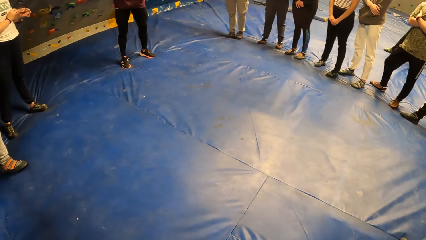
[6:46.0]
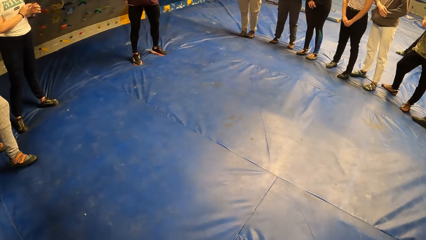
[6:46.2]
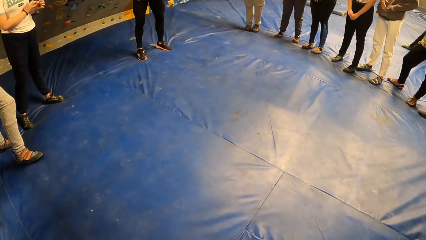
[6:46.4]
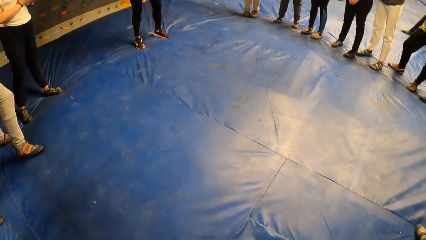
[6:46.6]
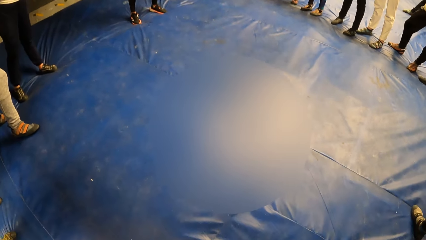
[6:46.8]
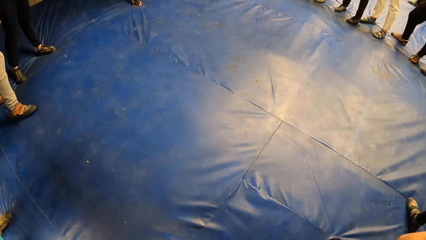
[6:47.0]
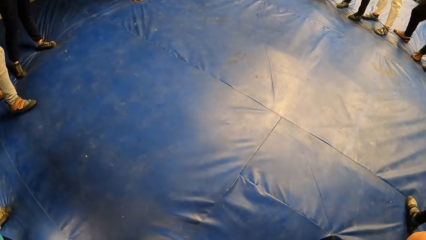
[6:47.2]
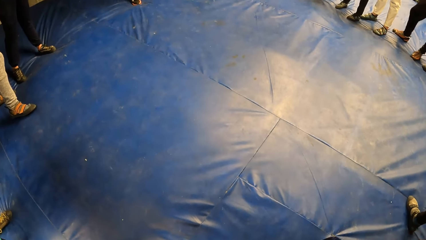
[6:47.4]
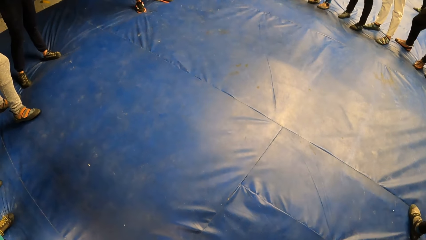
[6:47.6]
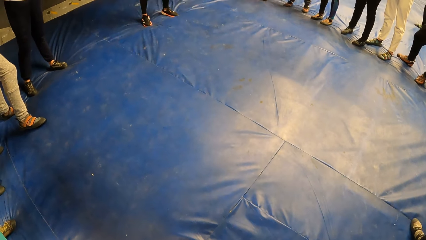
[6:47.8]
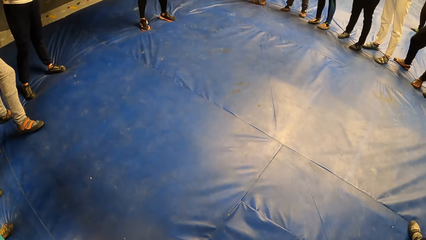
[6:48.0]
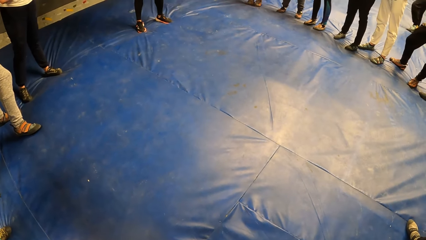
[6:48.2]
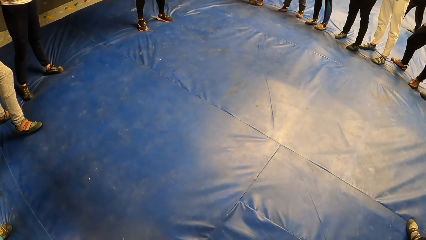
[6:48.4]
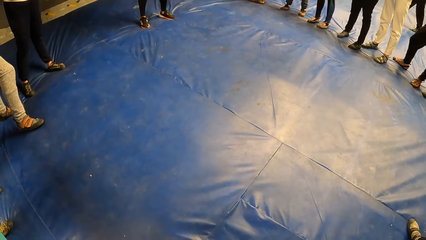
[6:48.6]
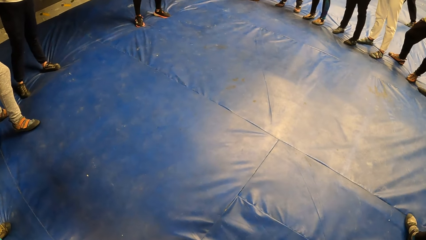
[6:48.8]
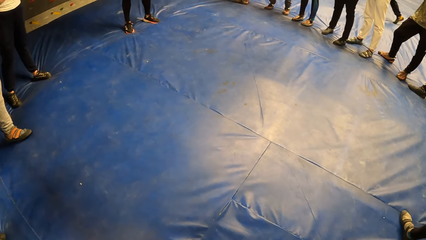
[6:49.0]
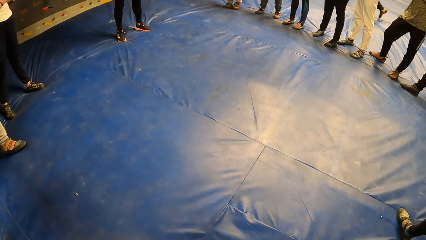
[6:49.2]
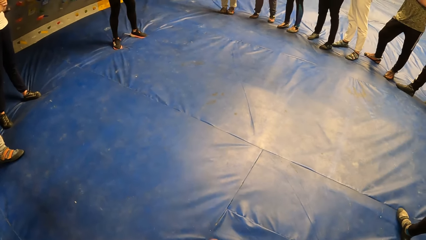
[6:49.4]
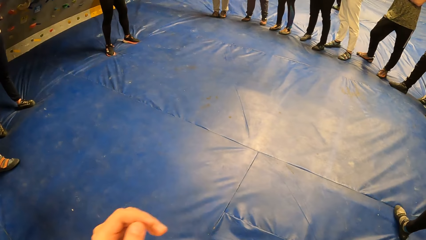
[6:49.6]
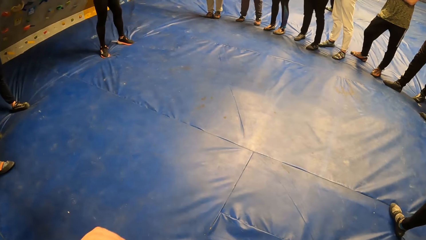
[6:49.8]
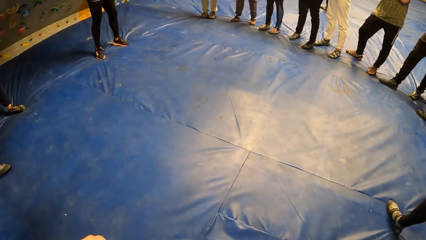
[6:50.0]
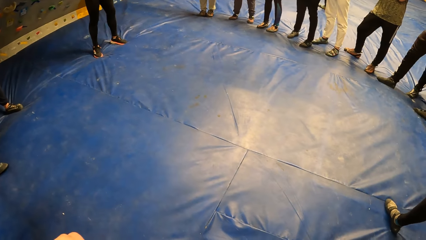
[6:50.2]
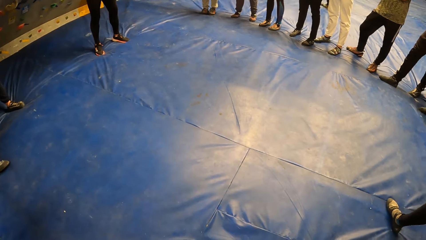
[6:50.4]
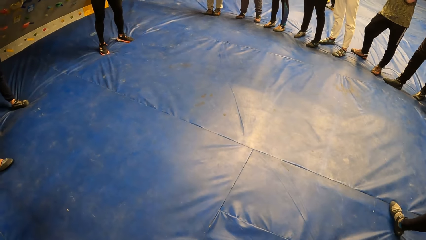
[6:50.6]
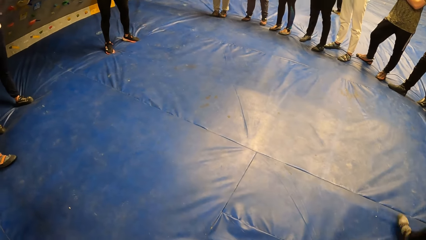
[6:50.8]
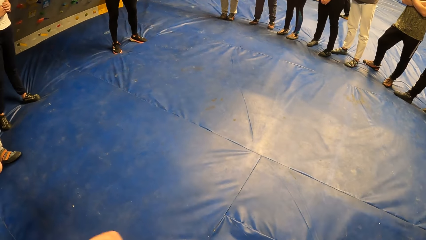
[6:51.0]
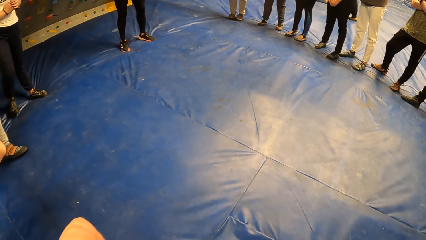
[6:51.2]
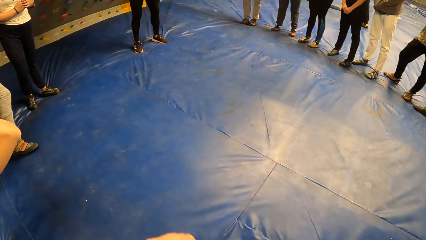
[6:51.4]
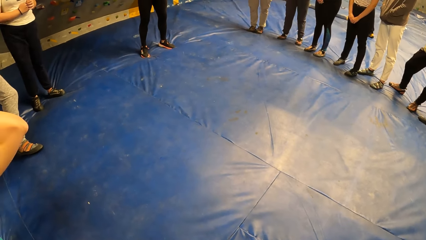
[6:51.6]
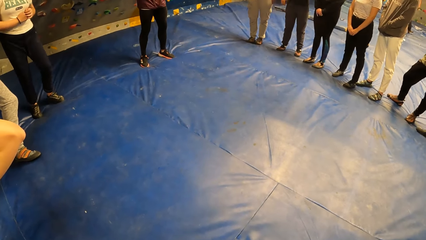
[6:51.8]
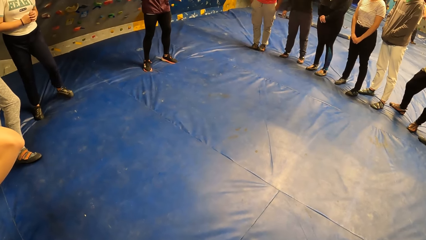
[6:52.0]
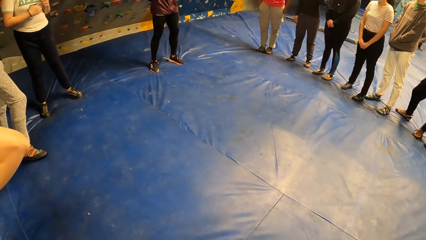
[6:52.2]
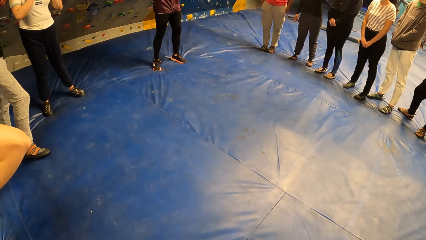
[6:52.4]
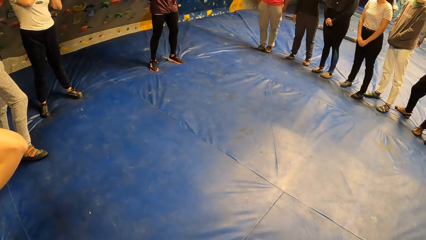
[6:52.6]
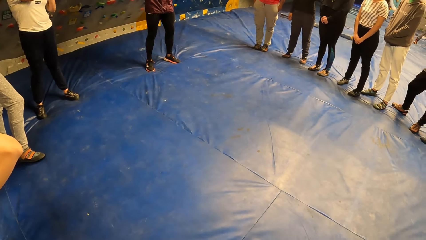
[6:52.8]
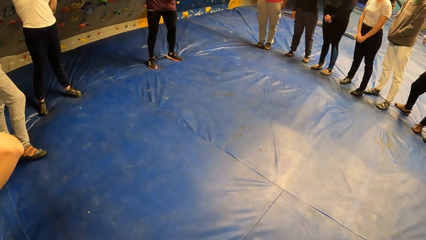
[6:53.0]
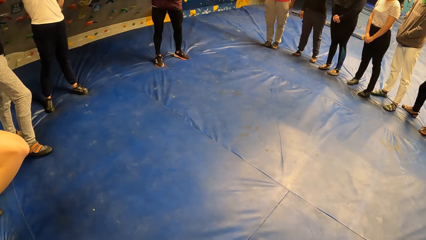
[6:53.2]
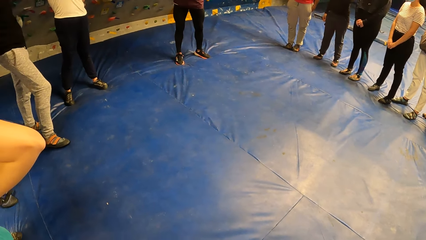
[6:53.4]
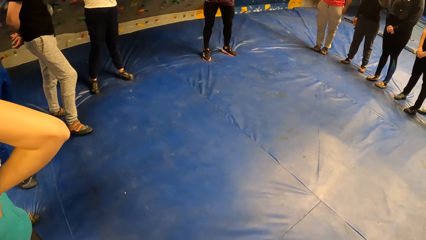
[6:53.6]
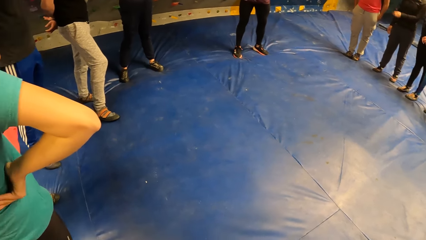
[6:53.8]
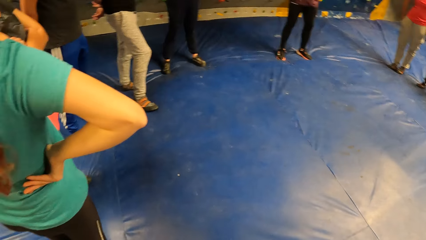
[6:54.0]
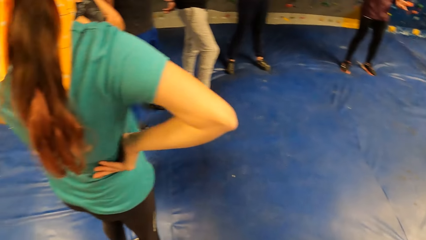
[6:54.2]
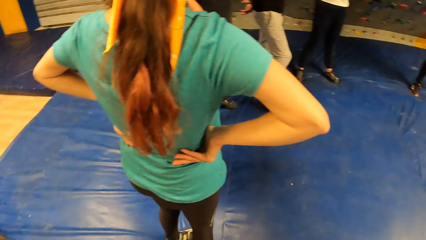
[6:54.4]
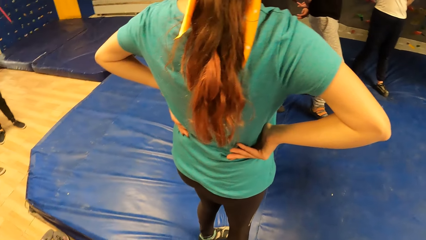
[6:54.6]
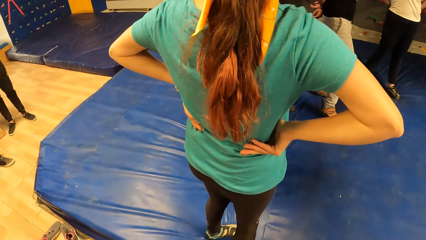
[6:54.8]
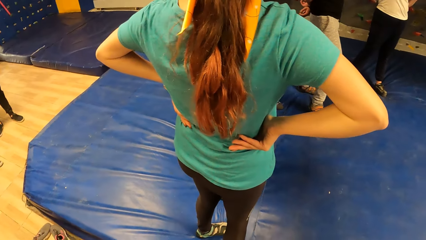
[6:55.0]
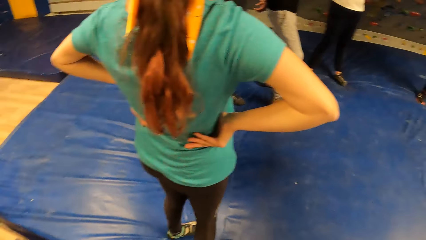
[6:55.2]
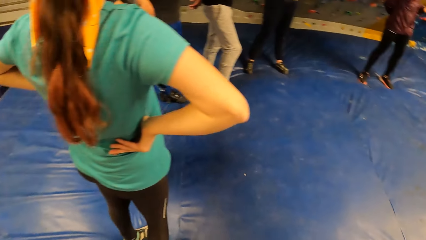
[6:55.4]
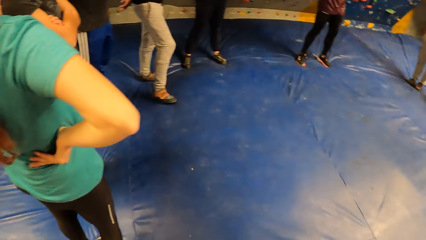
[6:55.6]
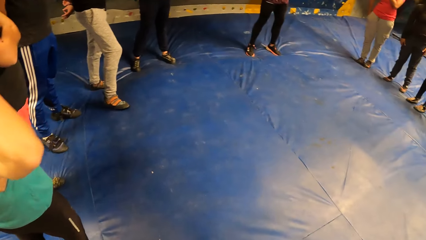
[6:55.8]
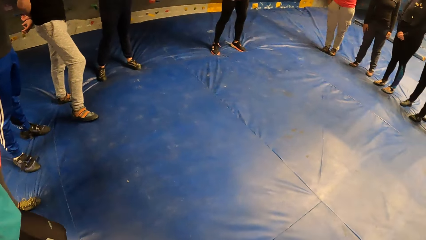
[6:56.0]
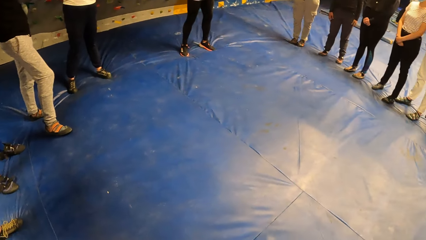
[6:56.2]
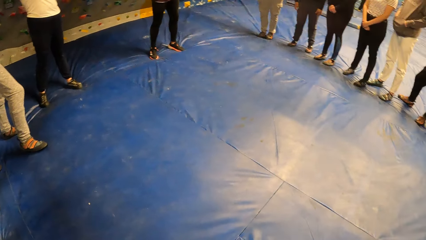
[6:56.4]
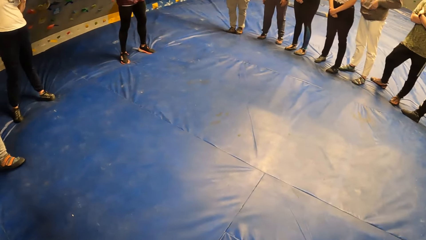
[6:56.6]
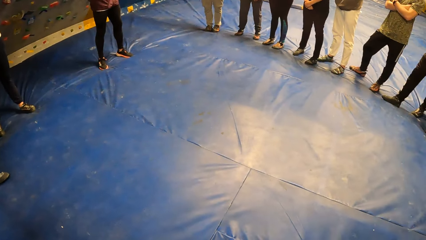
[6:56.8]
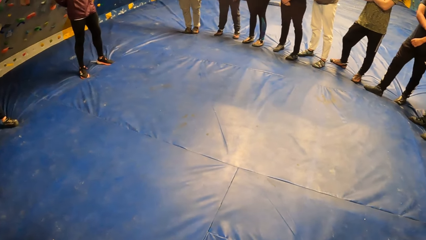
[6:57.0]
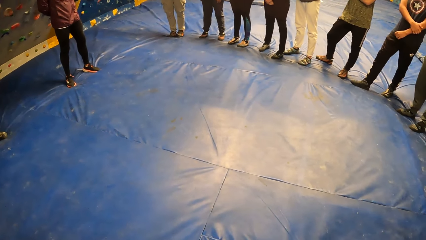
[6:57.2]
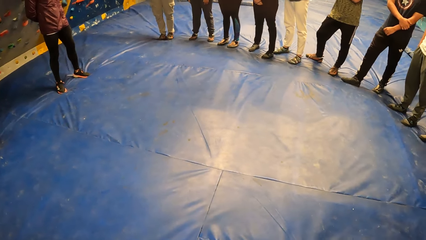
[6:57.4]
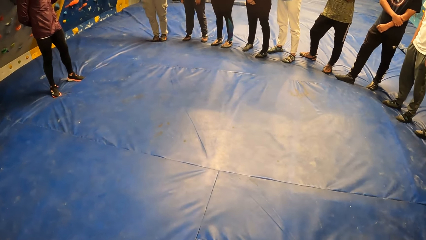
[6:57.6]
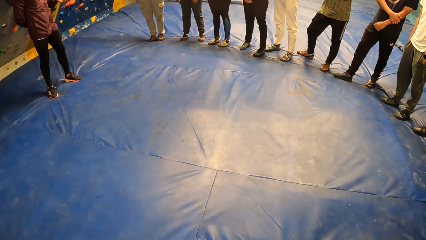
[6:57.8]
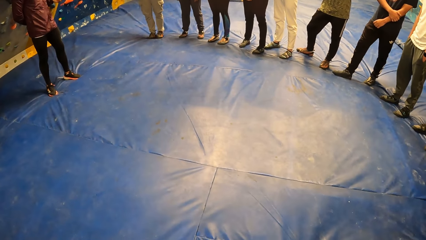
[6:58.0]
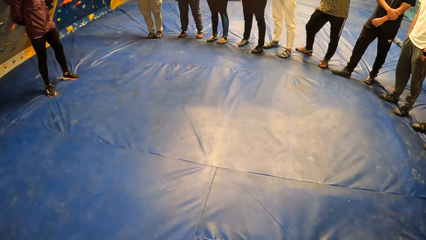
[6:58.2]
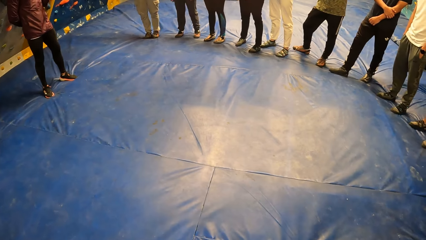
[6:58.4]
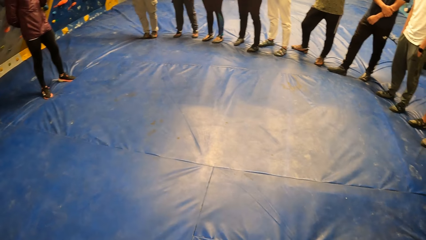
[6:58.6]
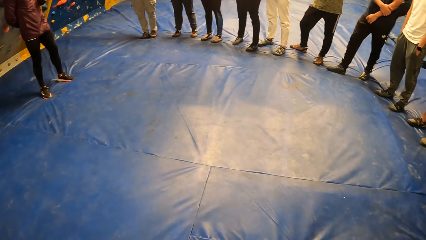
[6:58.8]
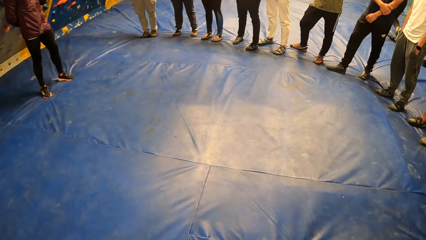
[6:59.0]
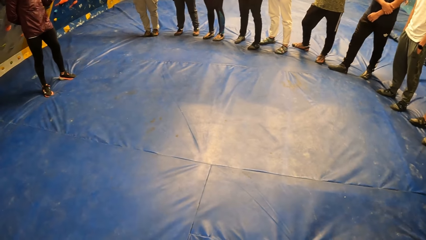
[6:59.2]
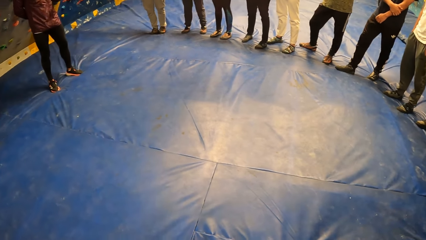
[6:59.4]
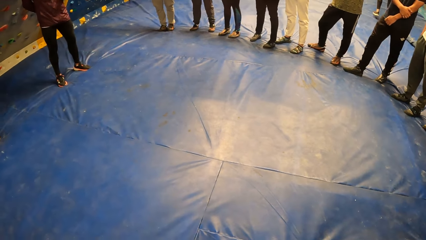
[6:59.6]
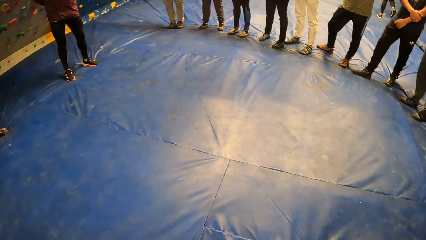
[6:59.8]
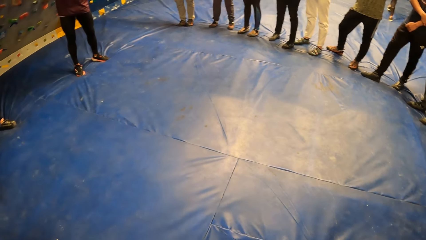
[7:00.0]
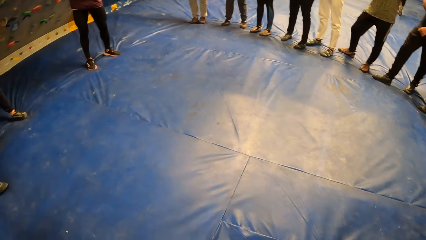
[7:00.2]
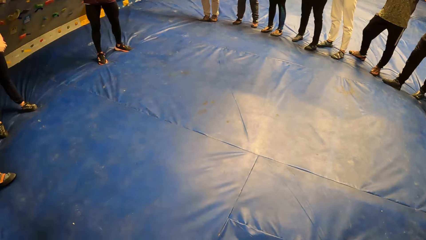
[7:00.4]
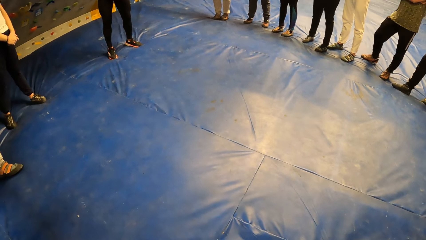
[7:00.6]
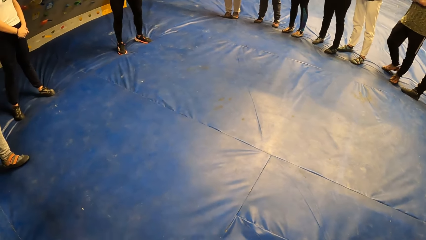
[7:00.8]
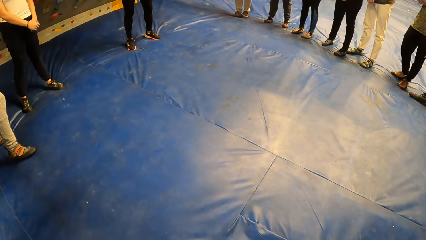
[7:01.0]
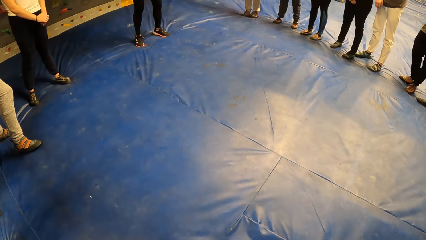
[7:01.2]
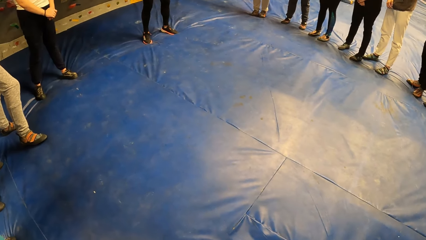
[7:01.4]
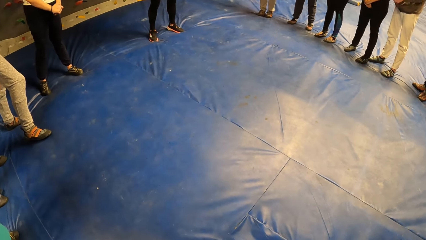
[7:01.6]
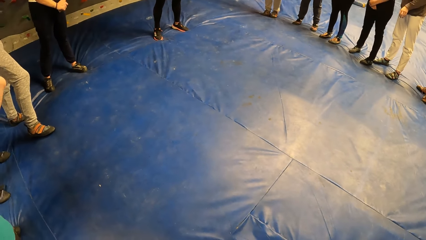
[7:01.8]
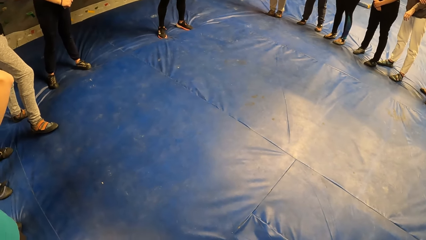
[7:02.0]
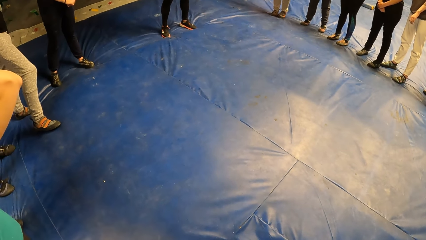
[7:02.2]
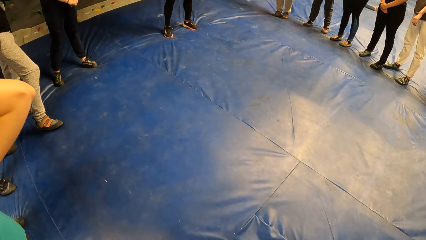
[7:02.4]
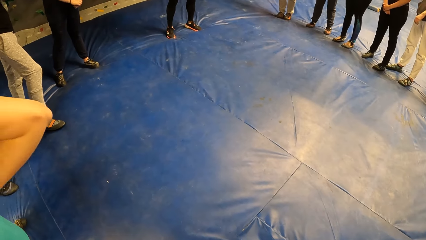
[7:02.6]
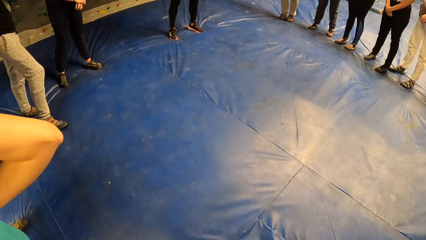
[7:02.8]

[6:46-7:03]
The camera wearer looks around the room. Men stand on the floor. Women stand on the floor.
